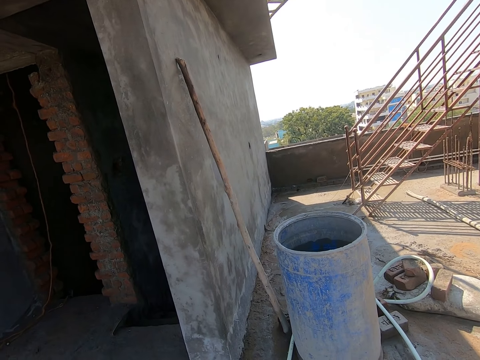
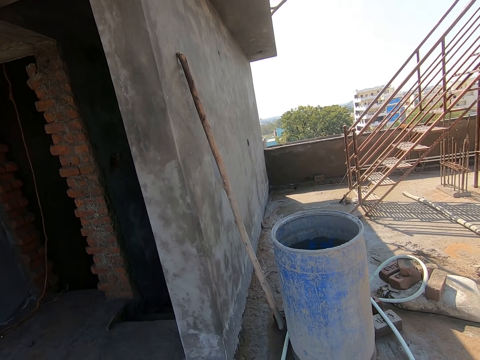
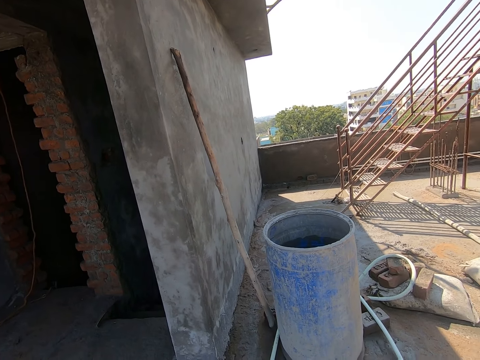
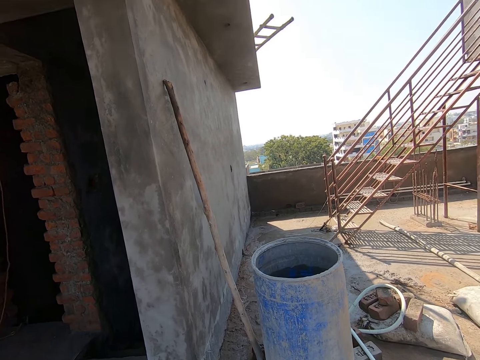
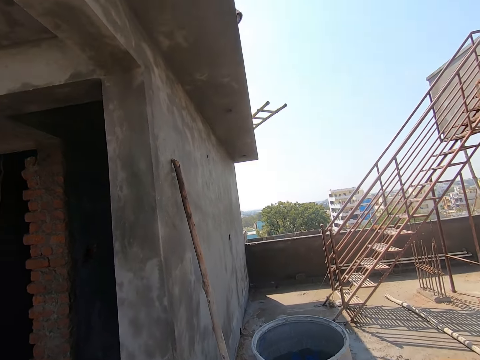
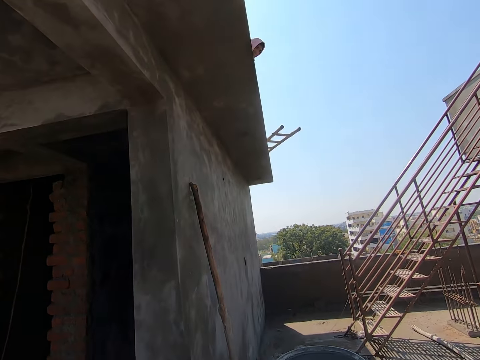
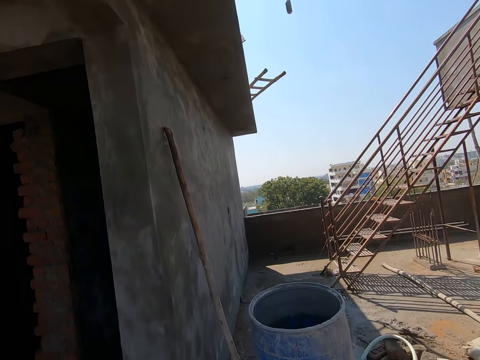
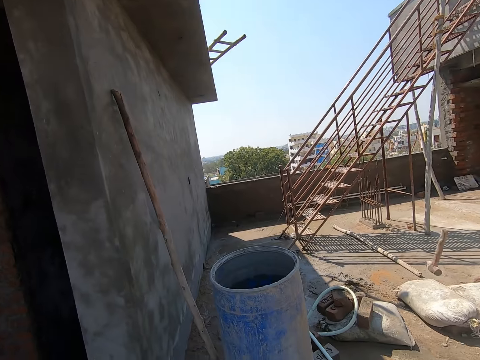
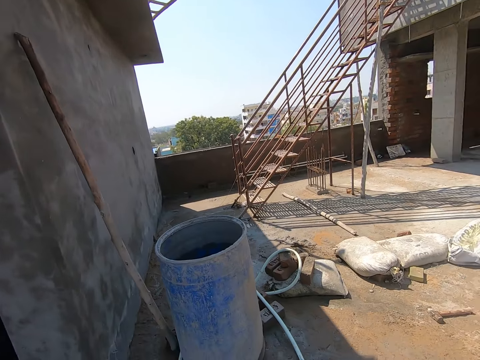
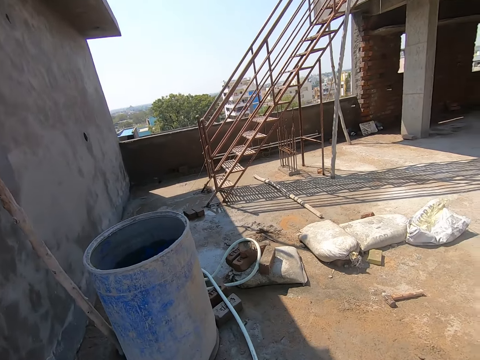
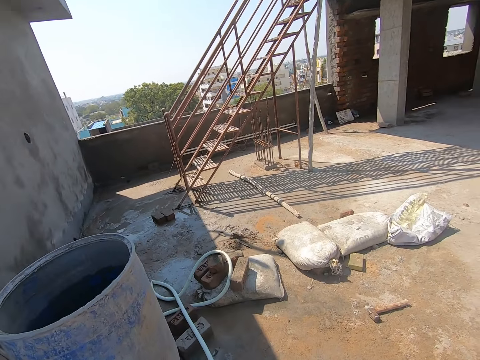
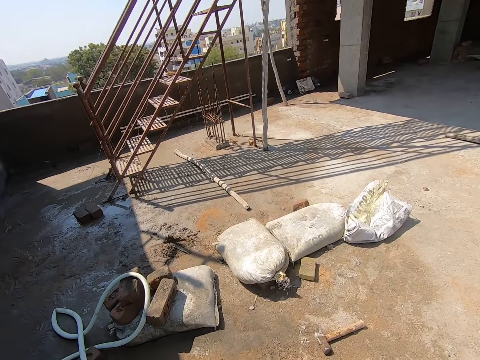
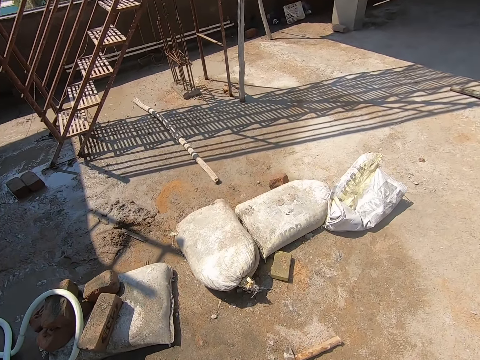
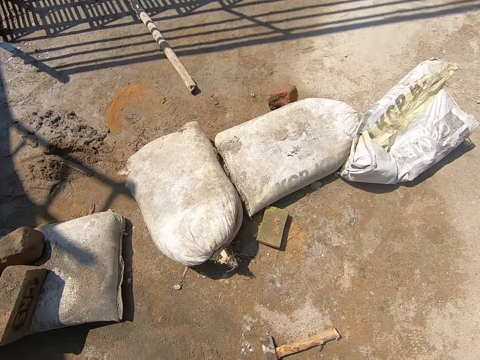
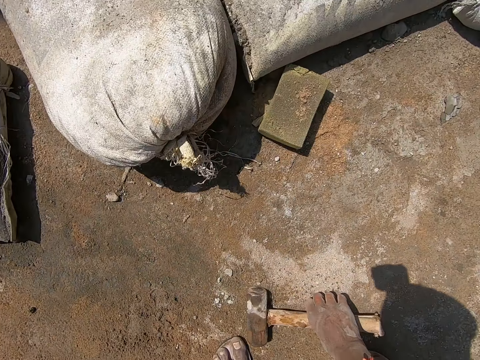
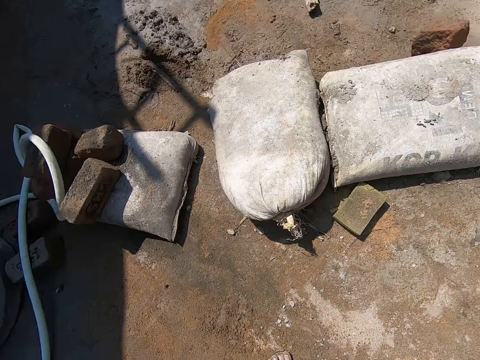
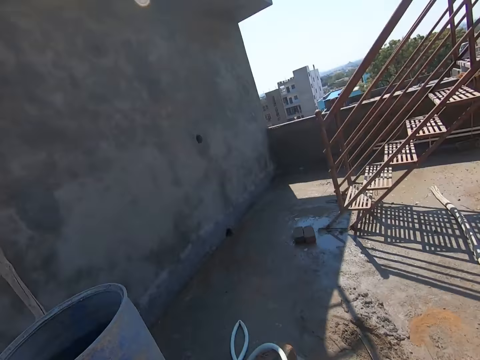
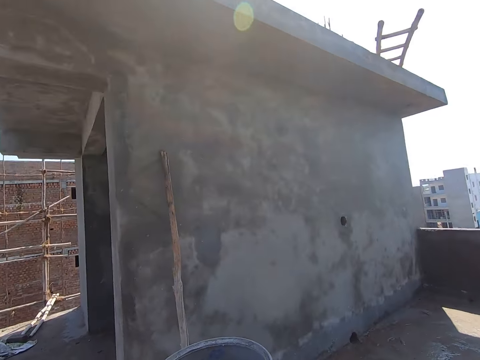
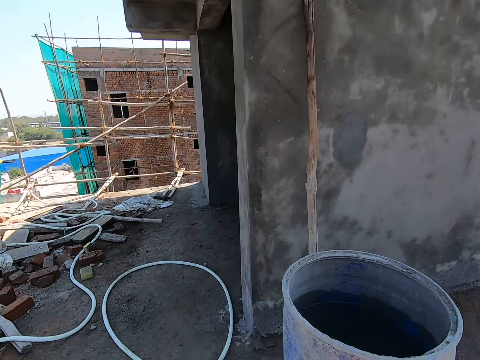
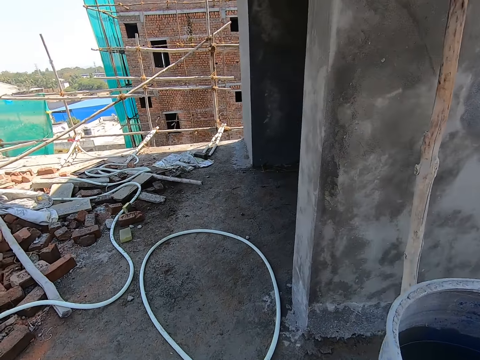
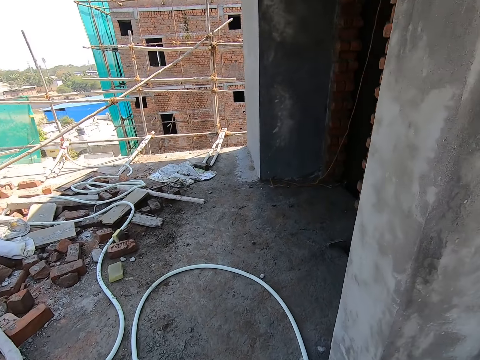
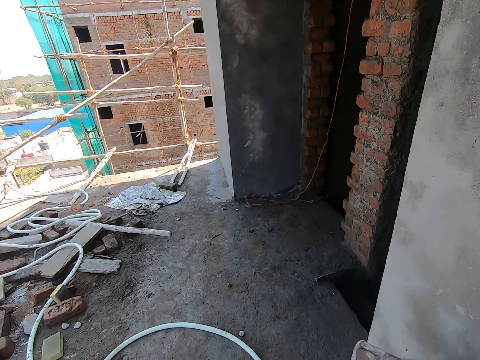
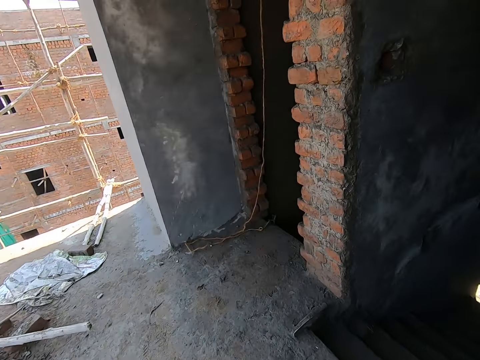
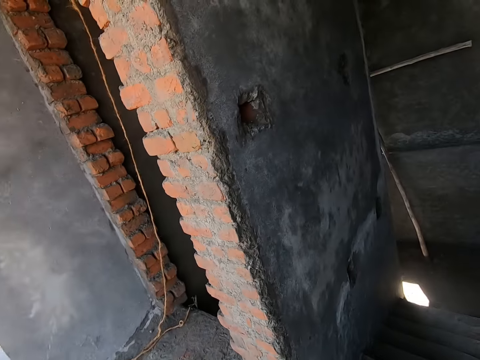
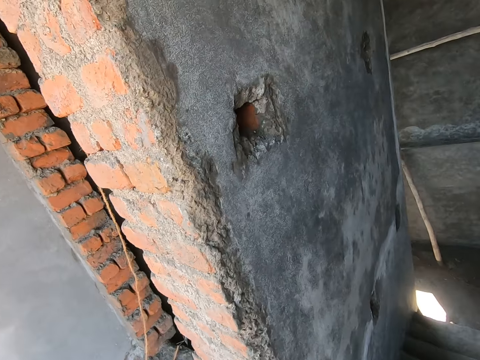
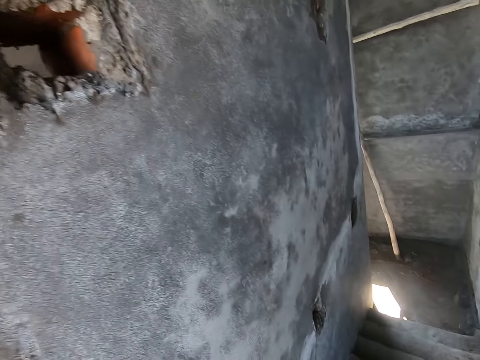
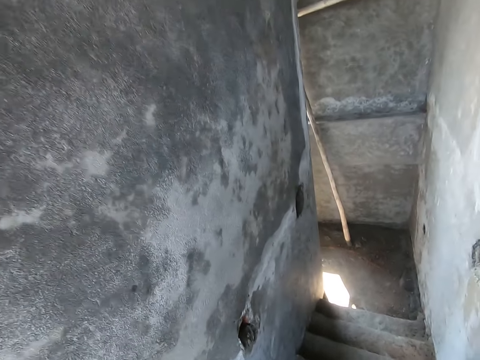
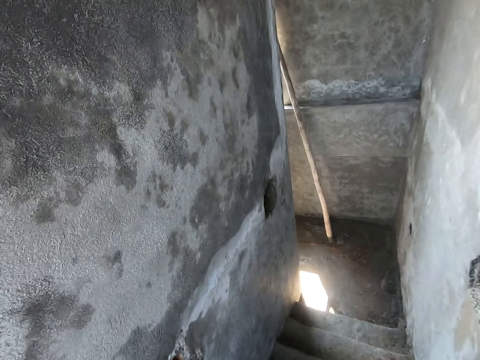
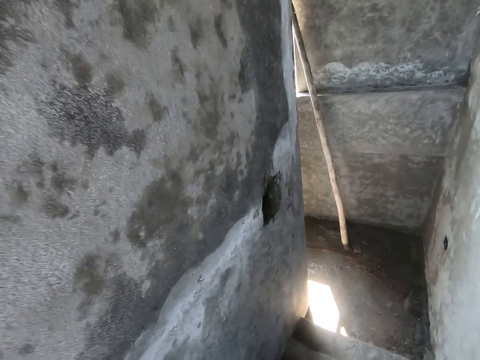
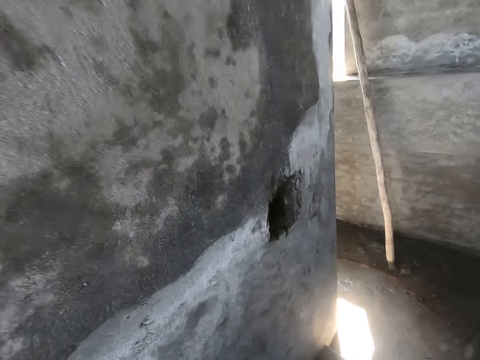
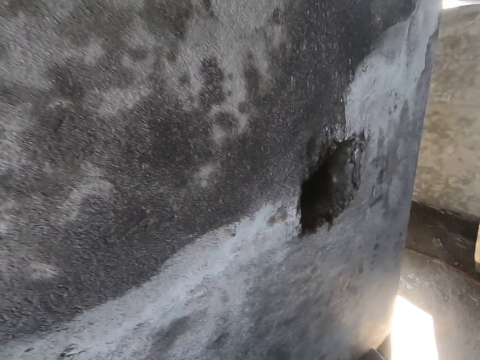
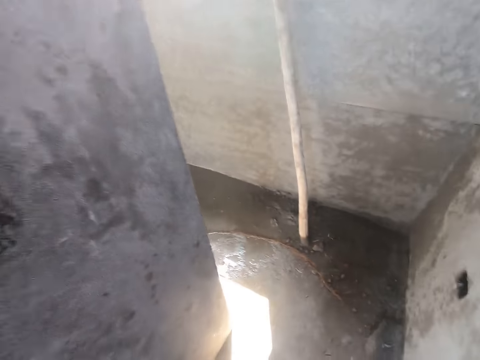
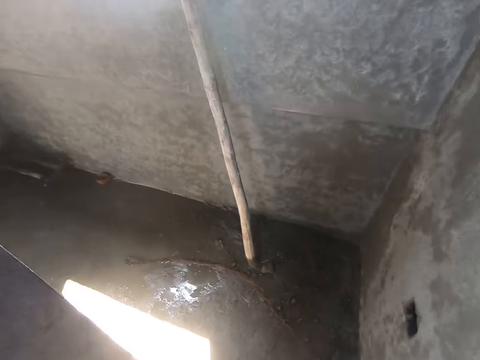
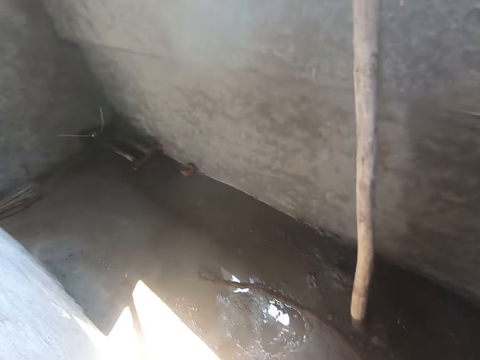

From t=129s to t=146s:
The woman throws a hammer on the floor with her right hand. The camera wearer walks around the building. He picks up the hammer from the floor with his right hand. He looks around the building. He walks around the building. He knocks the wall. He walks around the building. He walks down the stairs.

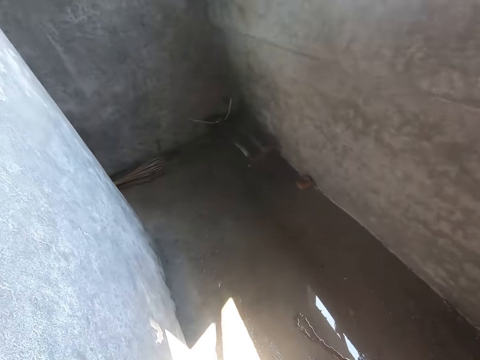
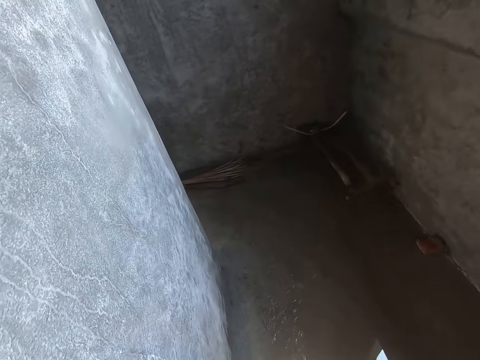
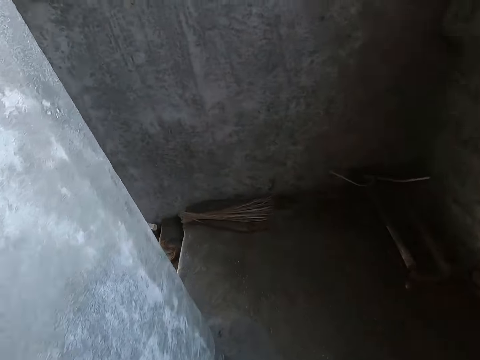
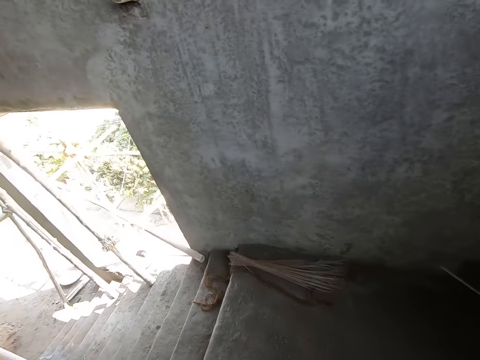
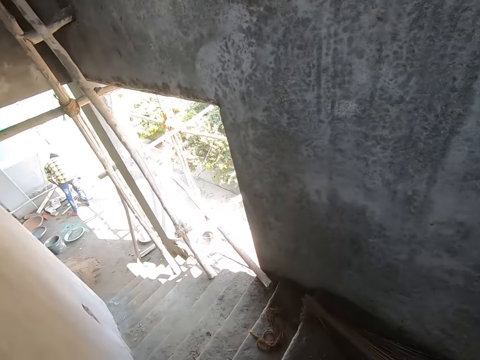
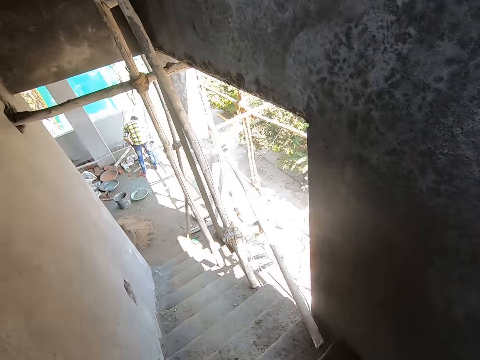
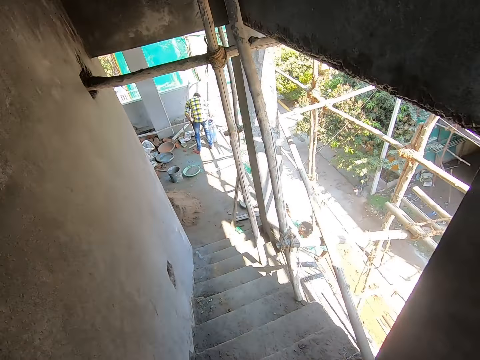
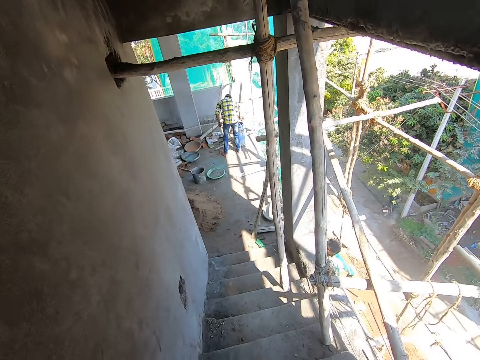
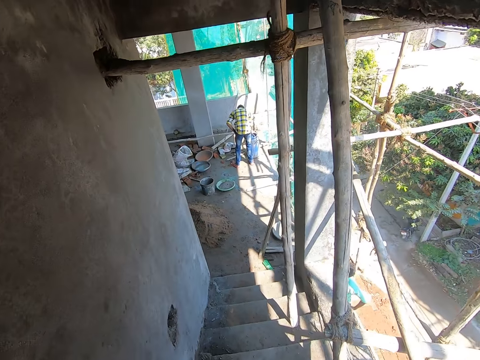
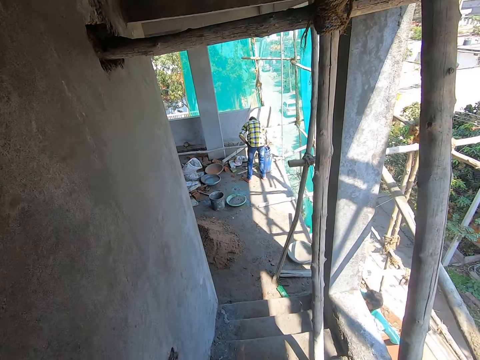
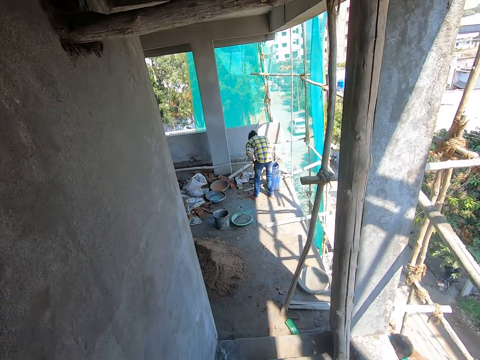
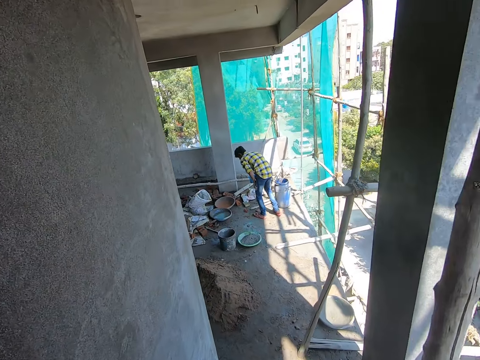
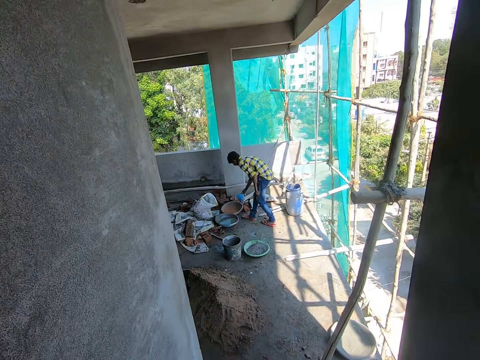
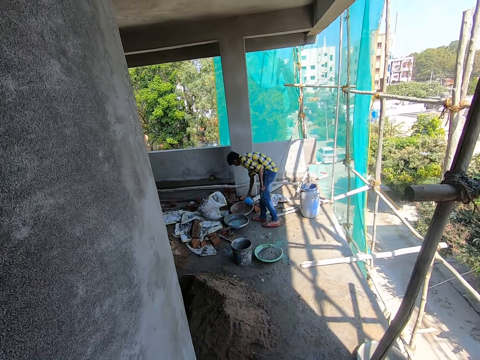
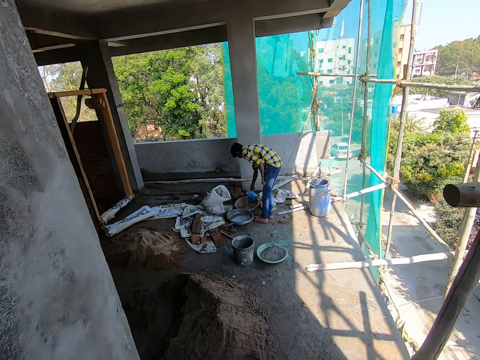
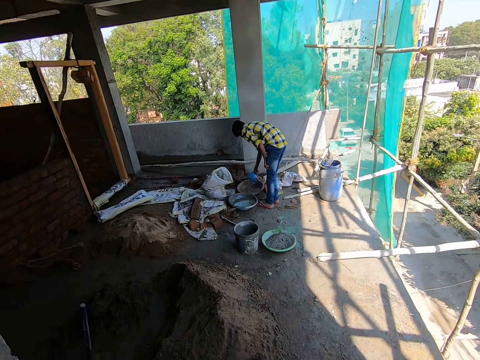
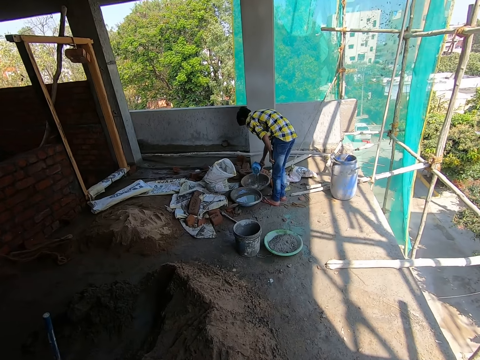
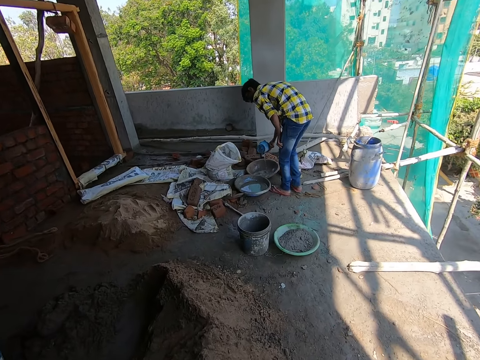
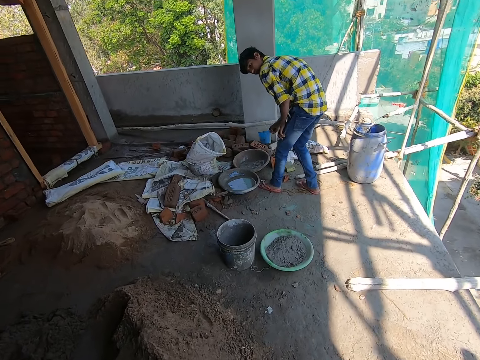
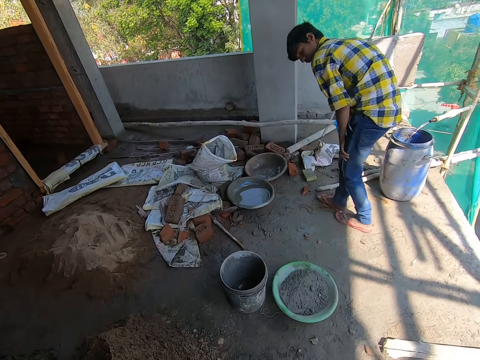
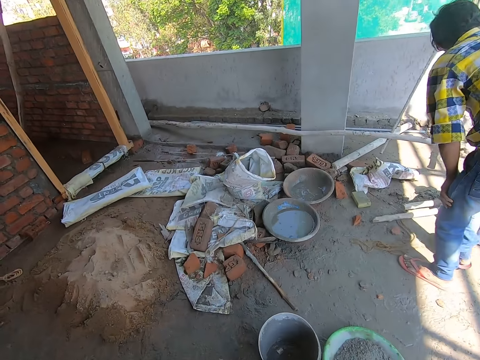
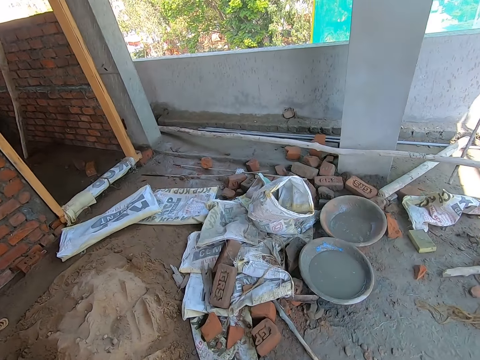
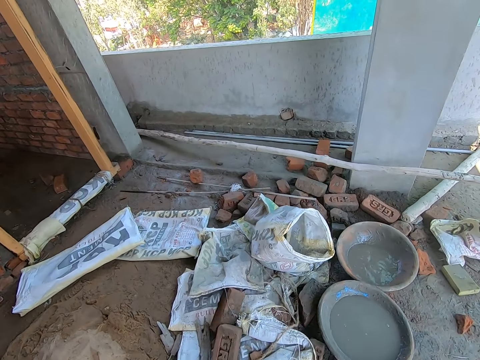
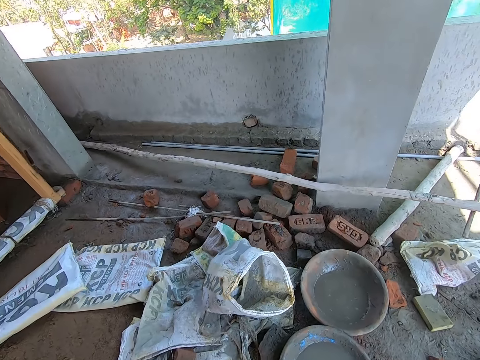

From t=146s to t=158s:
The camera wearer walks down the stairs. A boy scoops water from a drum on the floor with his hands. The boy pours the water in the cup into the bowl on the floor with his right hand. The camera wearer walks around the building.
